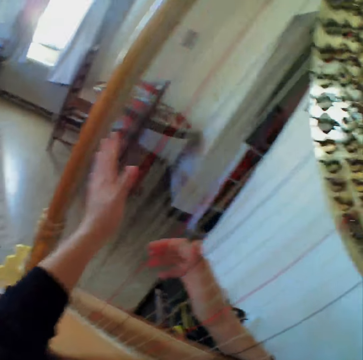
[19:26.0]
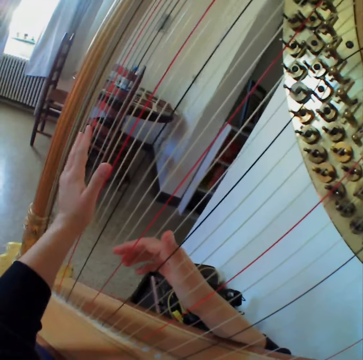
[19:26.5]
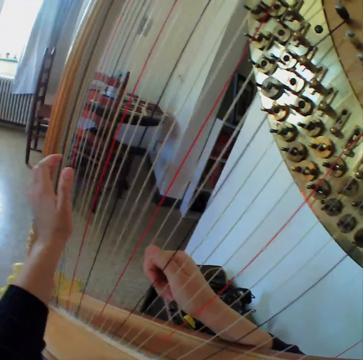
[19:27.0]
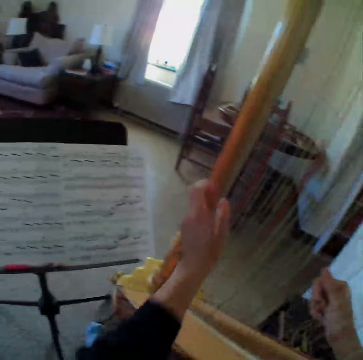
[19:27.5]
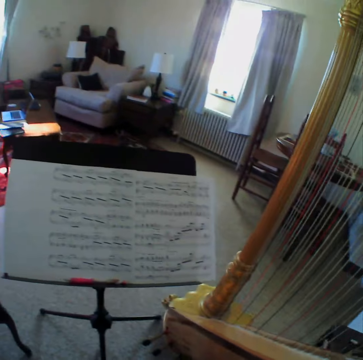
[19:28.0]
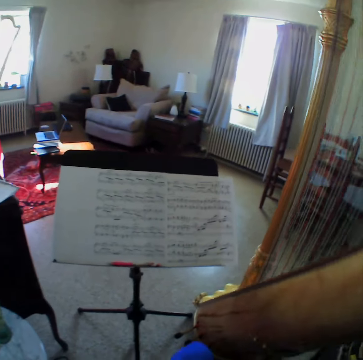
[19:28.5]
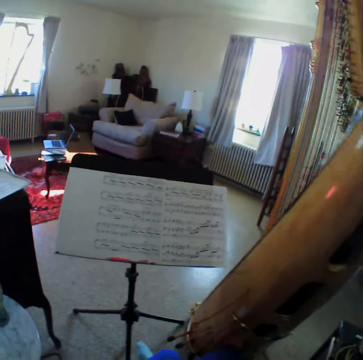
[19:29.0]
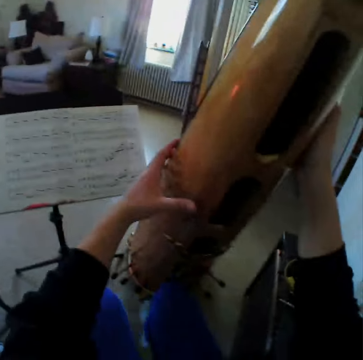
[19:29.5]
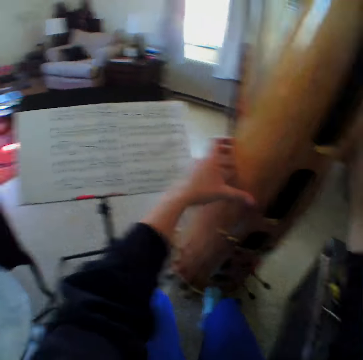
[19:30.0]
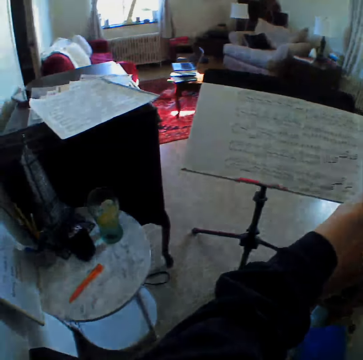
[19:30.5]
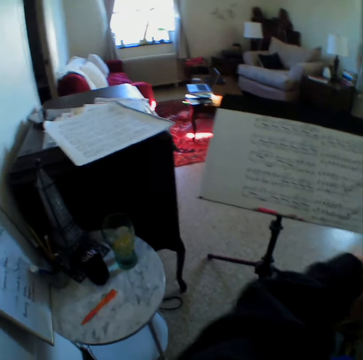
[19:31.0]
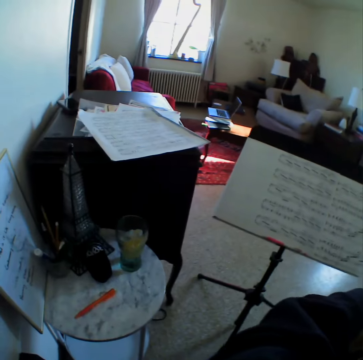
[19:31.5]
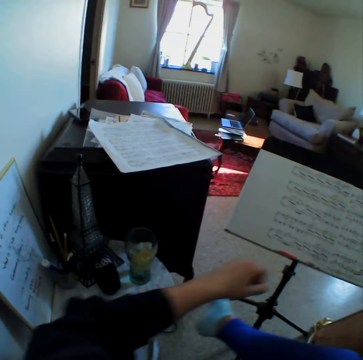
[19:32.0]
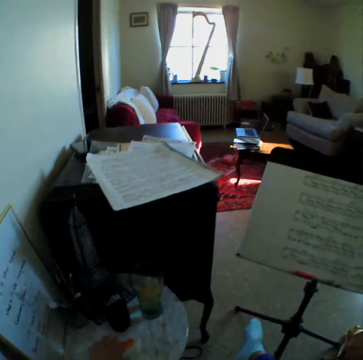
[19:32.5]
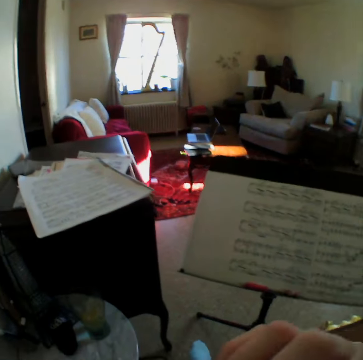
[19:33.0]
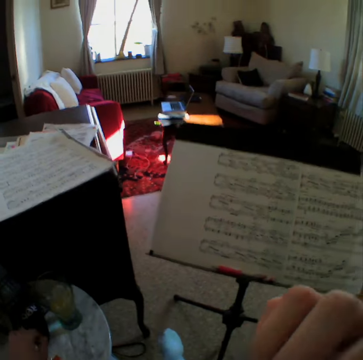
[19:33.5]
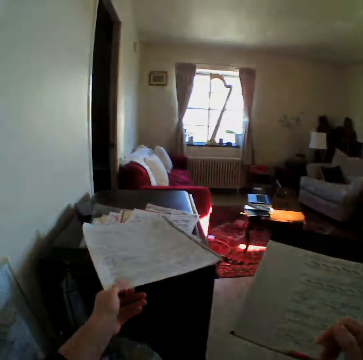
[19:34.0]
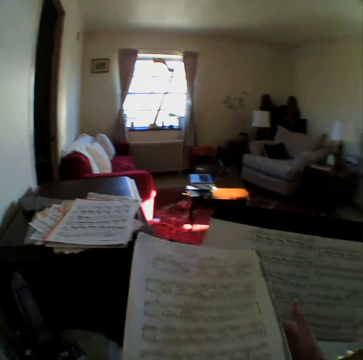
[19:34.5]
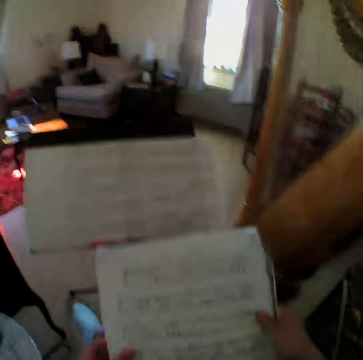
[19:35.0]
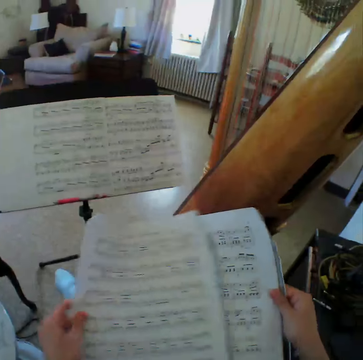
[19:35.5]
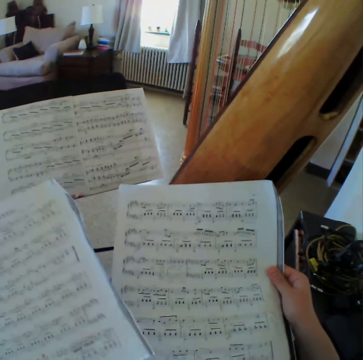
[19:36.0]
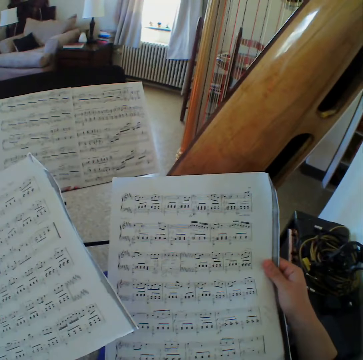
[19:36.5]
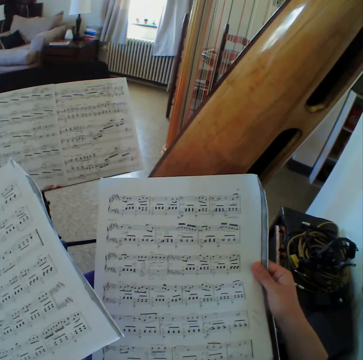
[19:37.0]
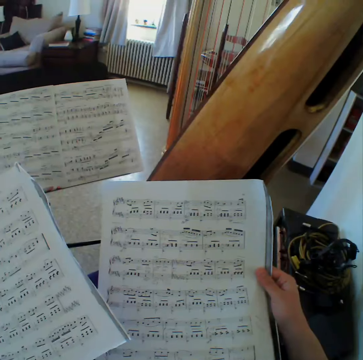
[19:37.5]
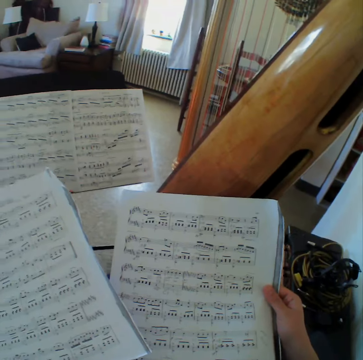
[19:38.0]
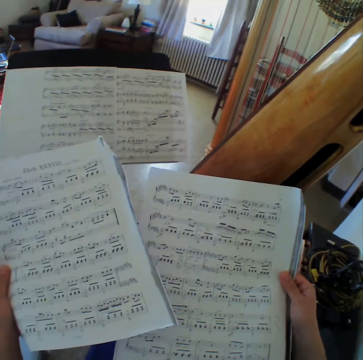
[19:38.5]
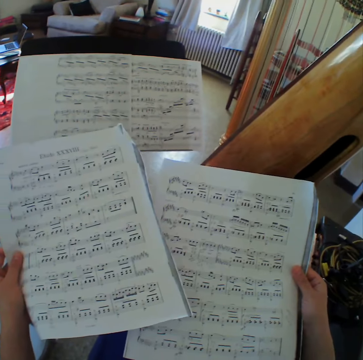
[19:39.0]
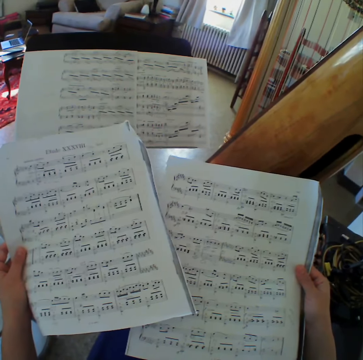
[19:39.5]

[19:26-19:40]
The camera wearer reads the music book. They hold the guitar. They read the music book. They hold the nose. They take the paper placed on the table. They carry a music sheet. They read the music paper.

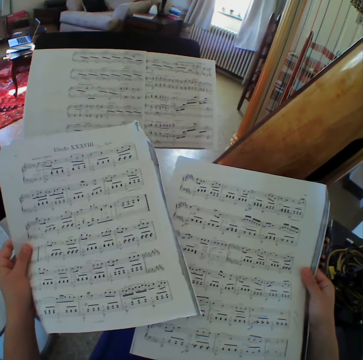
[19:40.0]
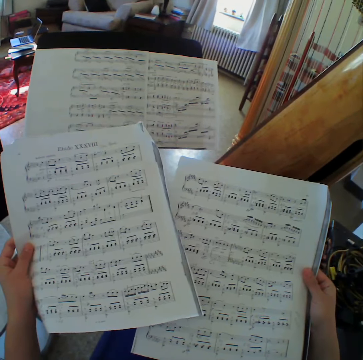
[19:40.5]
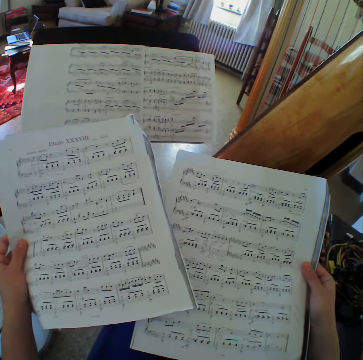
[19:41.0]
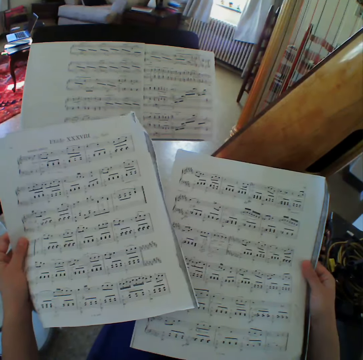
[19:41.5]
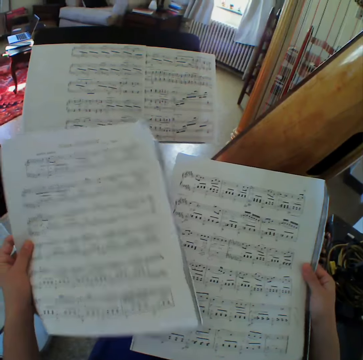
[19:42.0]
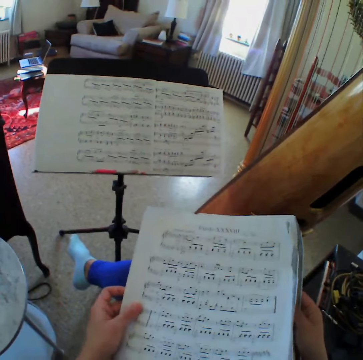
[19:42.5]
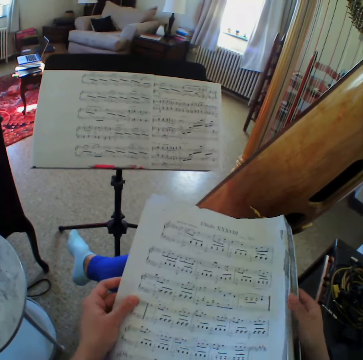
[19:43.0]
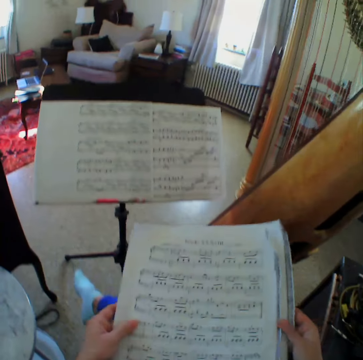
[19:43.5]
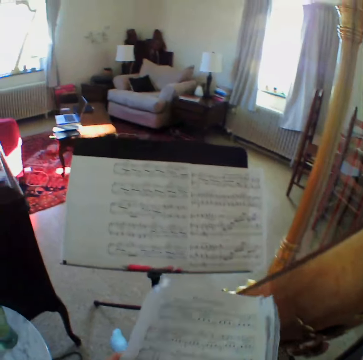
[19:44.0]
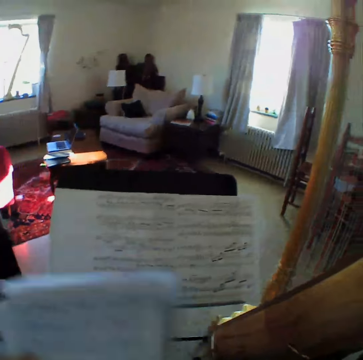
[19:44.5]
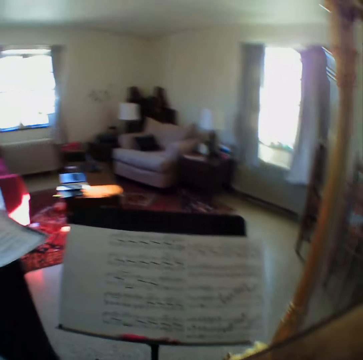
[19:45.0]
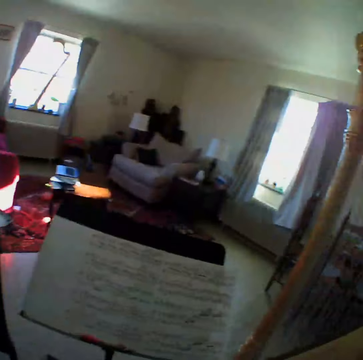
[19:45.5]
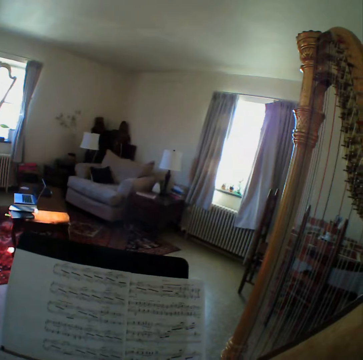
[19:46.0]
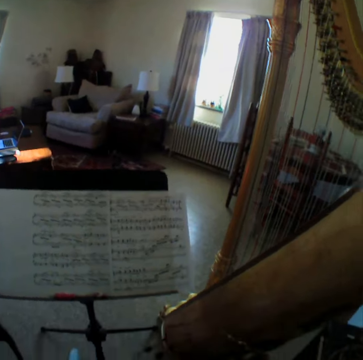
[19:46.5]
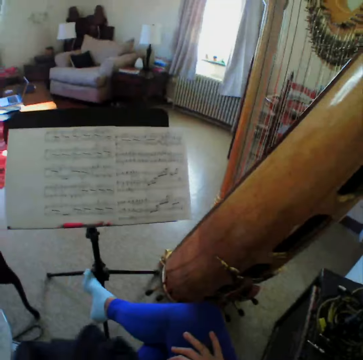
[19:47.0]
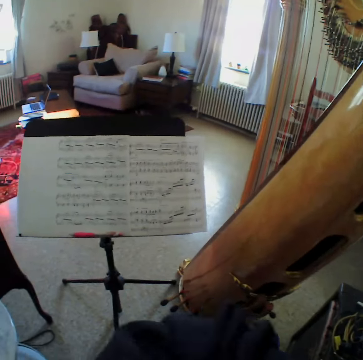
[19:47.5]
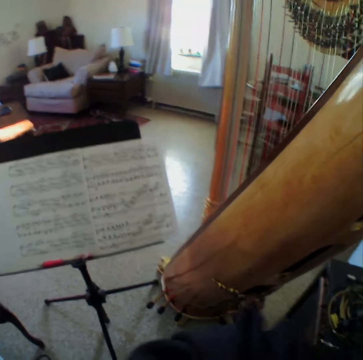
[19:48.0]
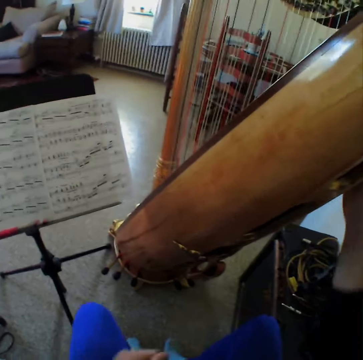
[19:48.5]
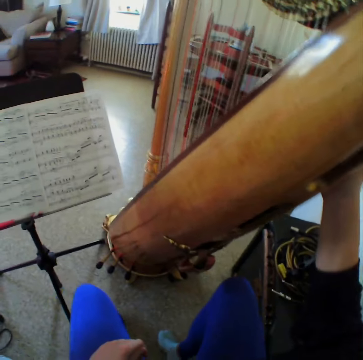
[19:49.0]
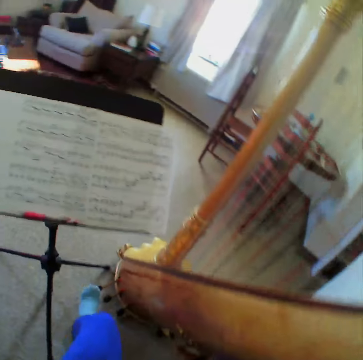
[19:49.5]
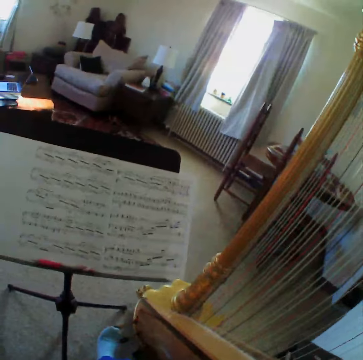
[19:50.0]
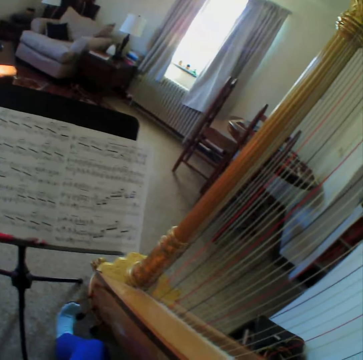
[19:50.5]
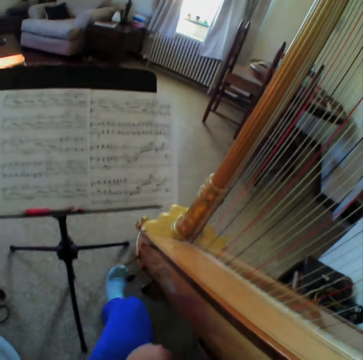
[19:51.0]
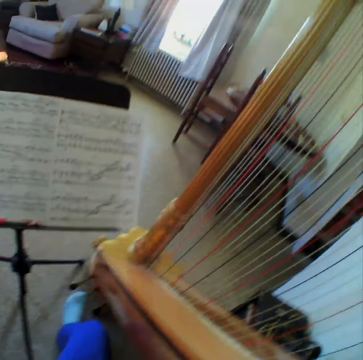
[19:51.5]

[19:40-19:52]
The camera wearer holds the papers. They put down the papers. They look around the room. They hold the guitar.

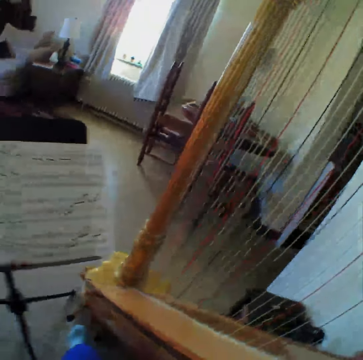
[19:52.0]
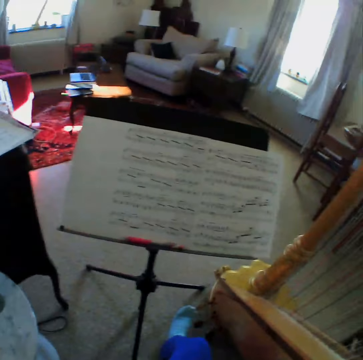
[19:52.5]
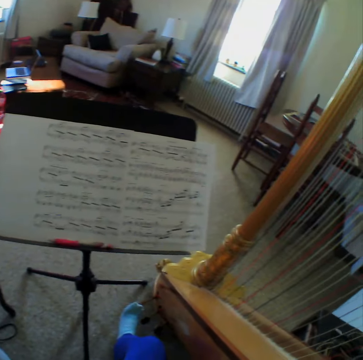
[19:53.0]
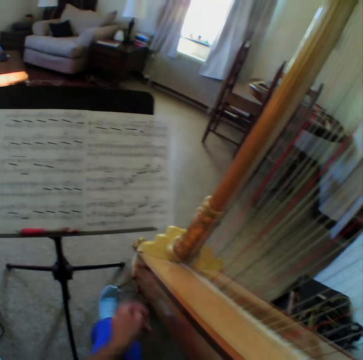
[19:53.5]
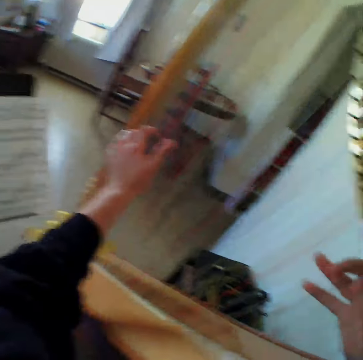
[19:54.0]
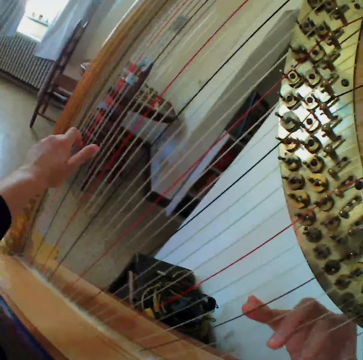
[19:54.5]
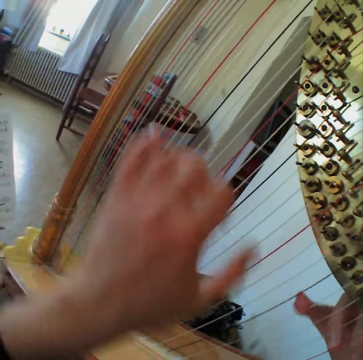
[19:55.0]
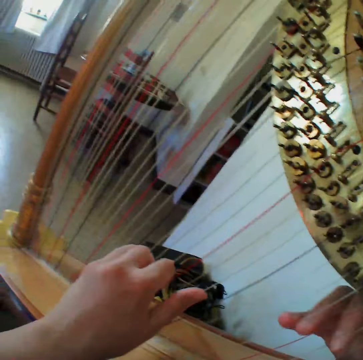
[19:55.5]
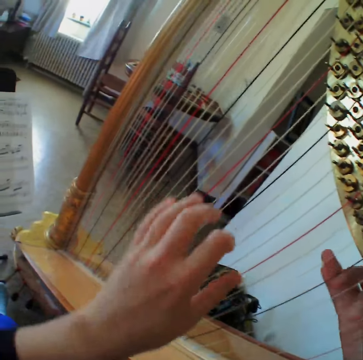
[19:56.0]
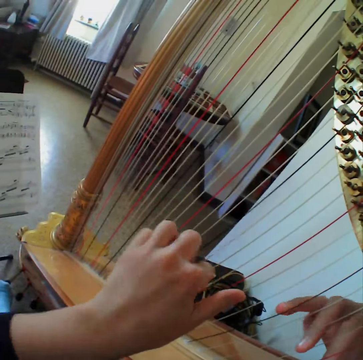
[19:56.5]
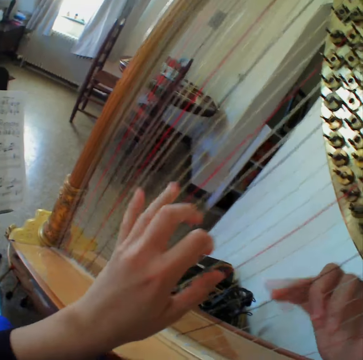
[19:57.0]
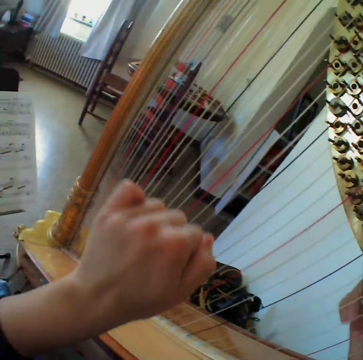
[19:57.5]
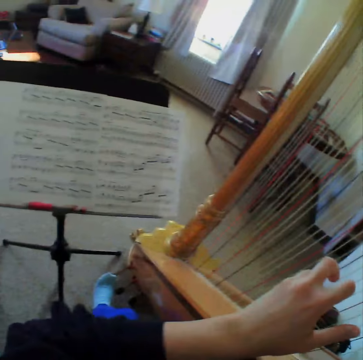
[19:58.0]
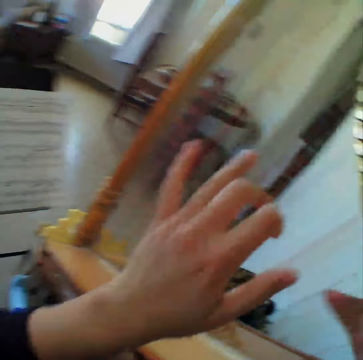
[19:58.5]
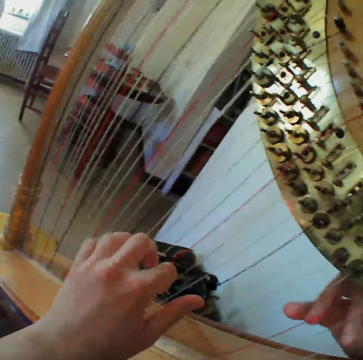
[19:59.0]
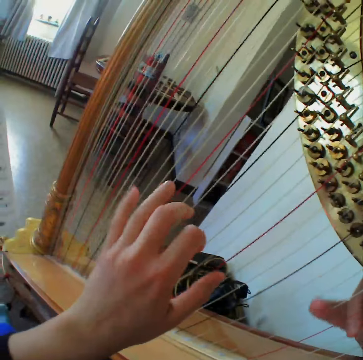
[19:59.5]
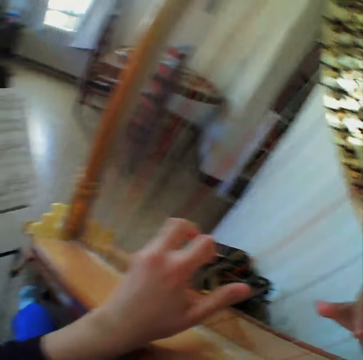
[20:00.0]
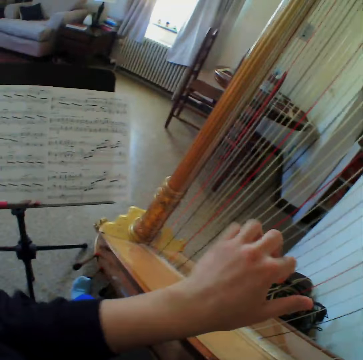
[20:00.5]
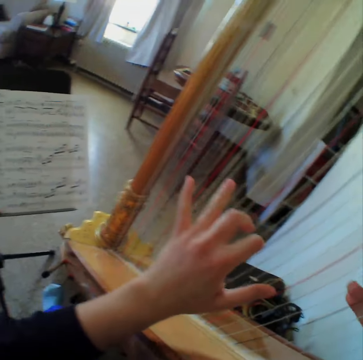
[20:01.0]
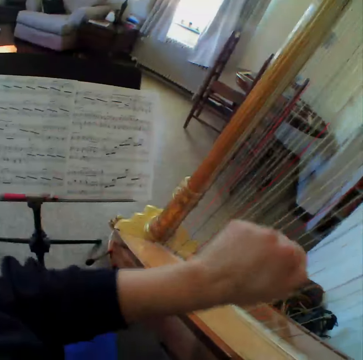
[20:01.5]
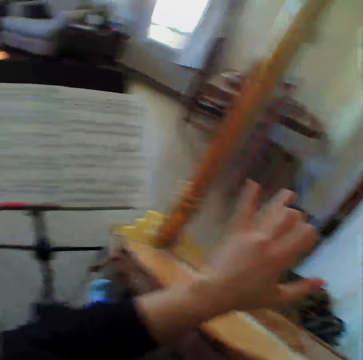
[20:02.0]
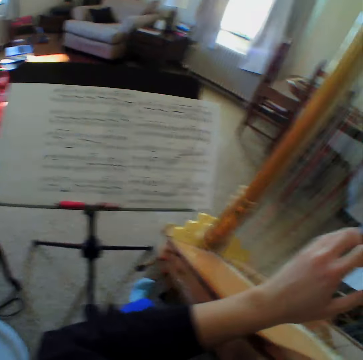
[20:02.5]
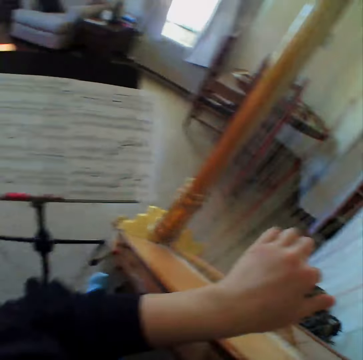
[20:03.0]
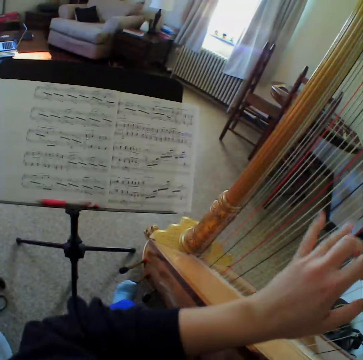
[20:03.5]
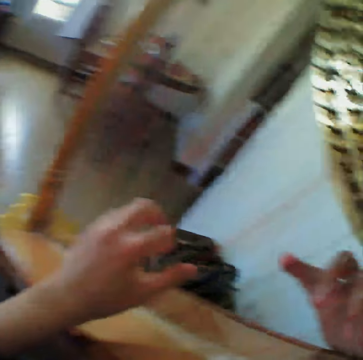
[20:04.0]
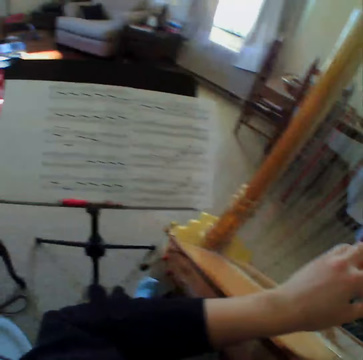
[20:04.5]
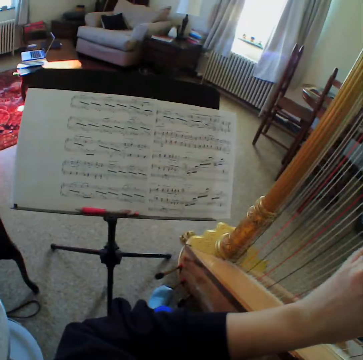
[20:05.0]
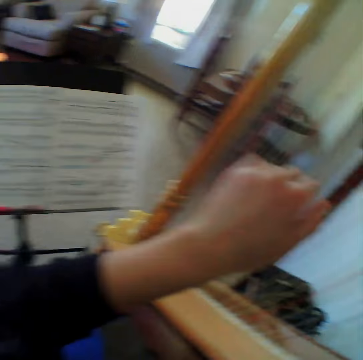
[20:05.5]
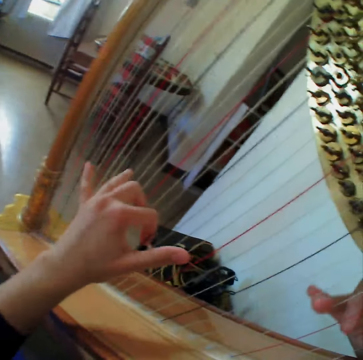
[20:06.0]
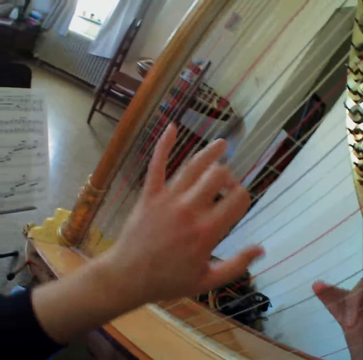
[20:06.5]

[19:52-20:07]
The camera wearer reads the music book. They play the harp or guitar again. They read the music book. They play the guitar.
